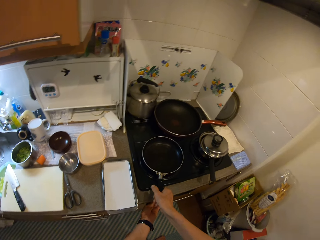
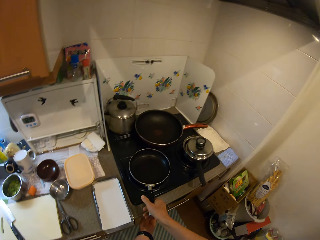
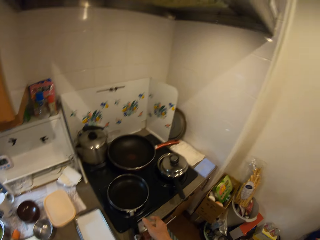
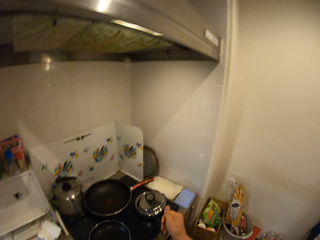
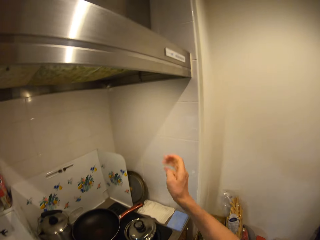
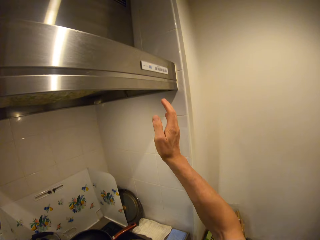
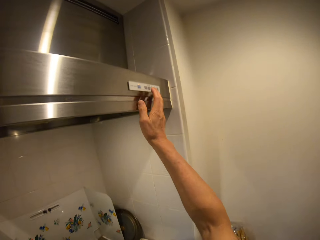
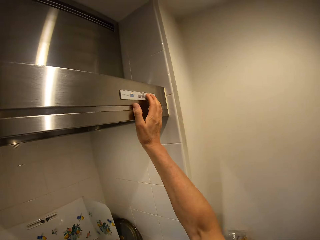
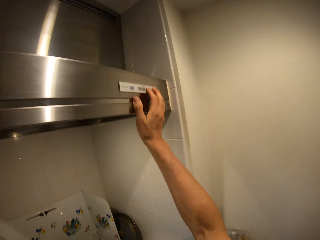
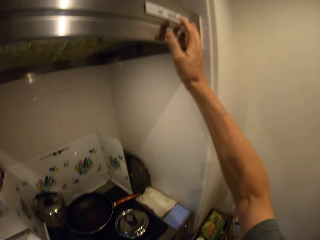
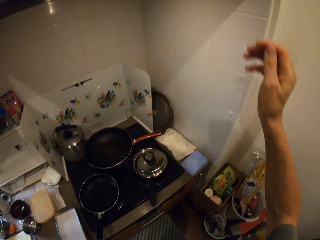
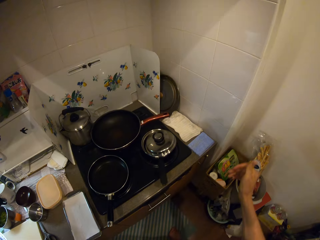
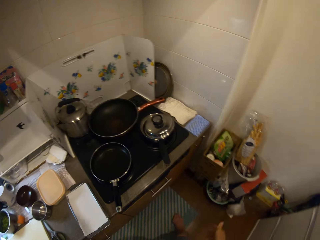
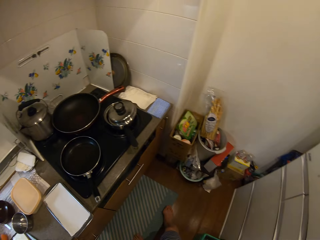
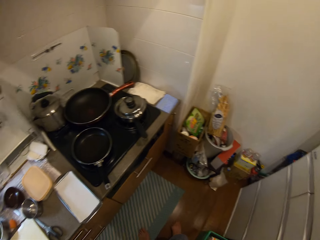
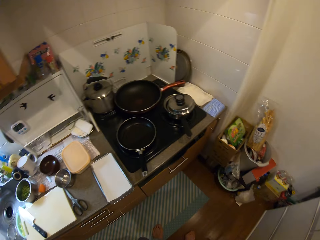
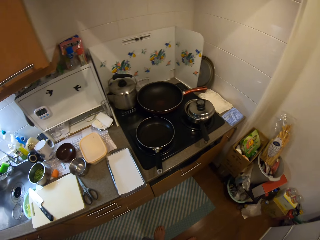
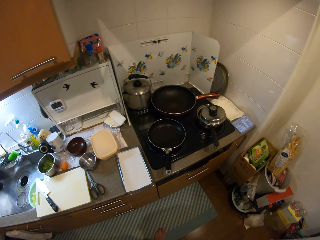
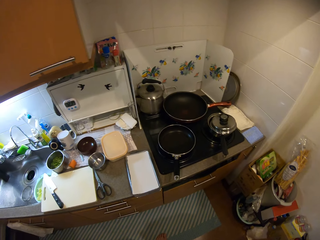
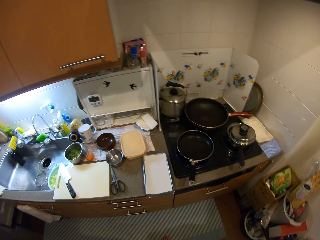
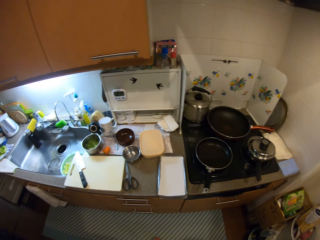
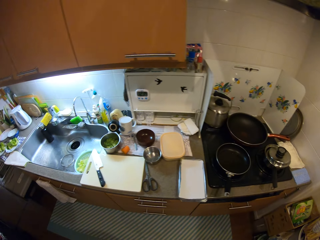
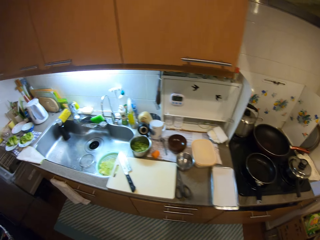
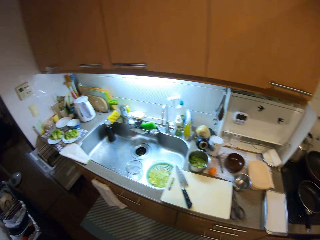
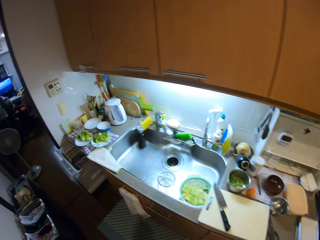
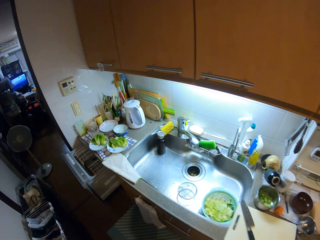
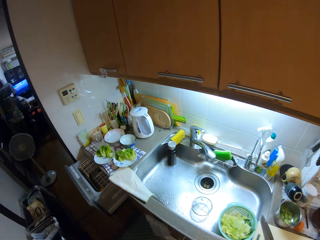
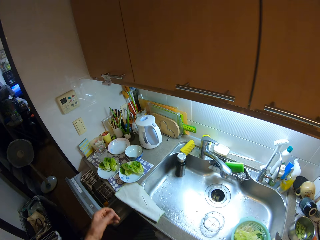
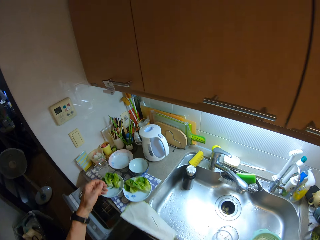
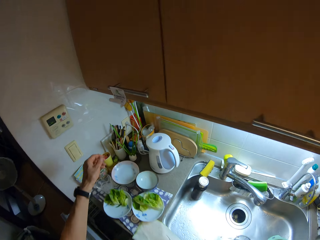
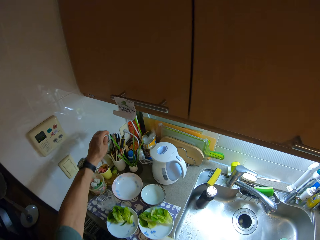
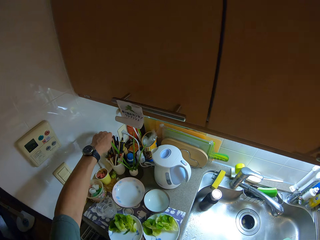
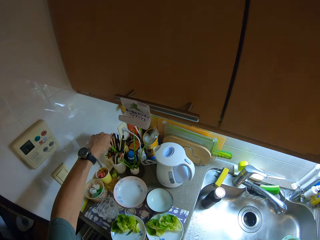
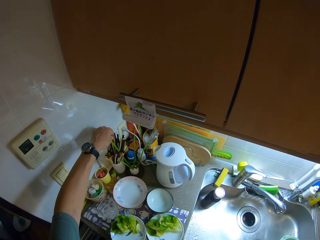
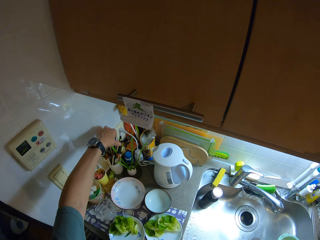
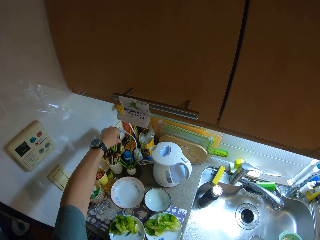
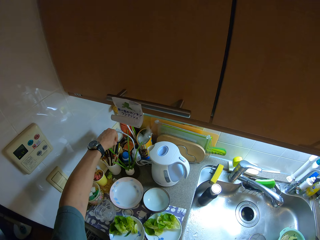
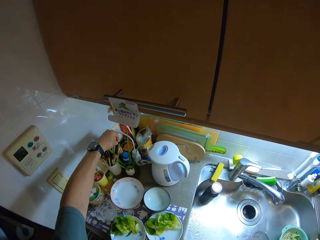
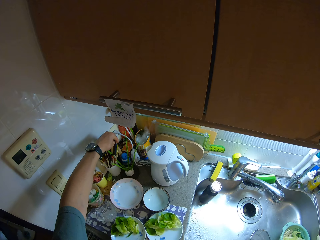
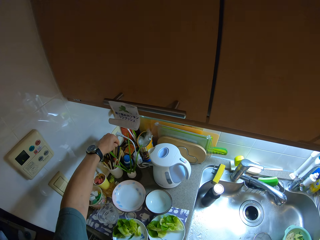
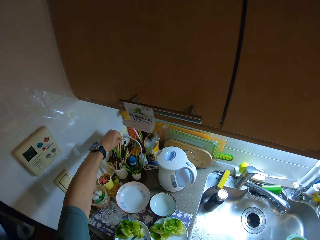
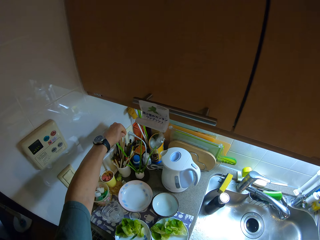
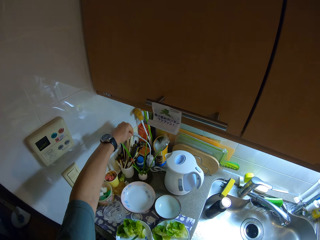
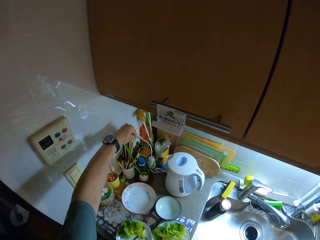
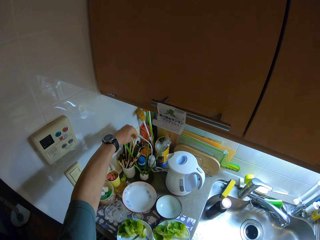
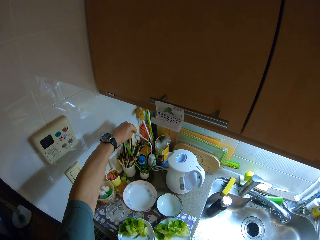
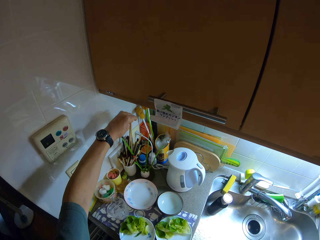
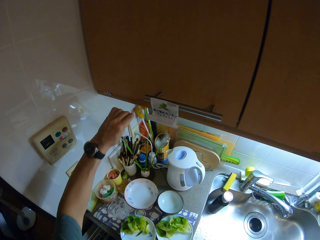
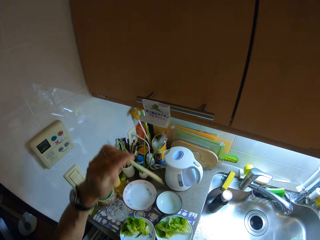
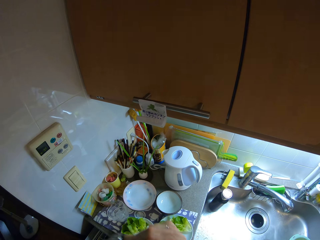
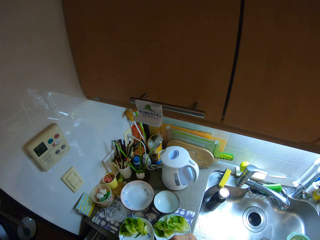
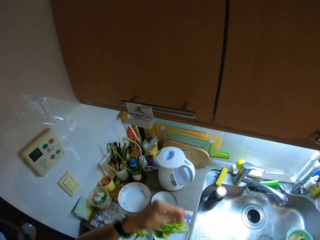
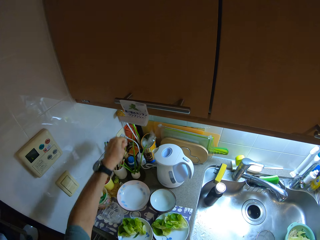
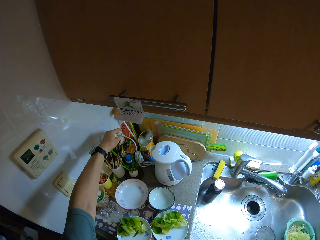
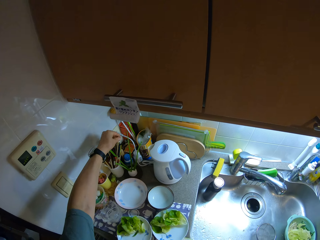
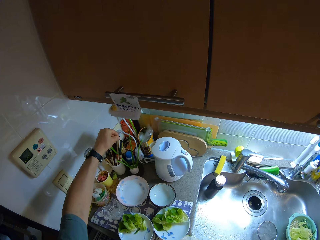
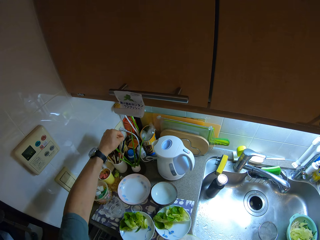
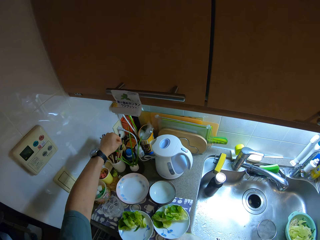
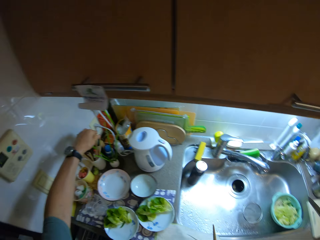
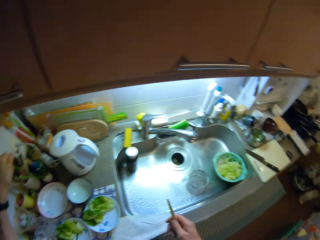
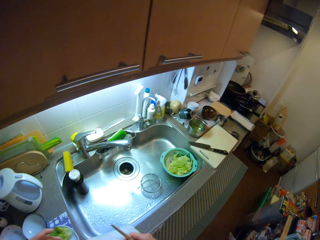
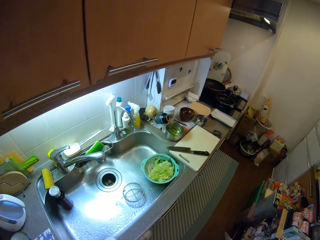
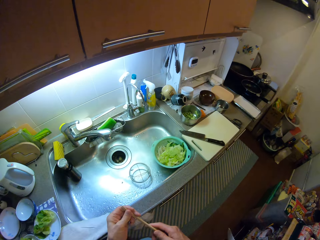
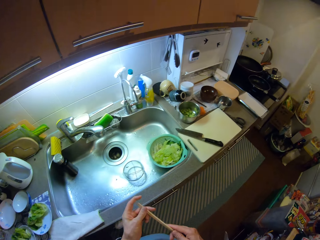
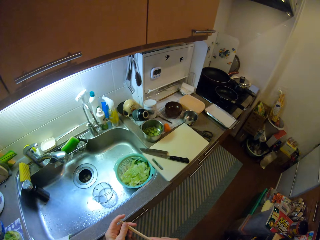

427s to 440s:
The camera wearer operates a smoke extractor. He looks around the kitchen. He picks up a pair of chopsticks from a cup with his left hand. He passes the chopsticks to his right hand. He adjusts another pair of chopsticks in the cup with his left hand.

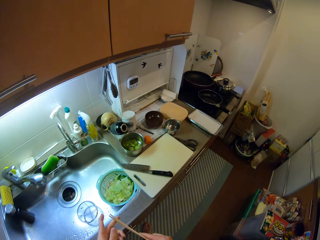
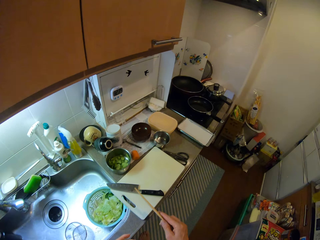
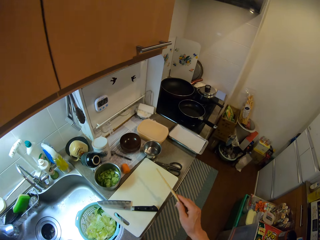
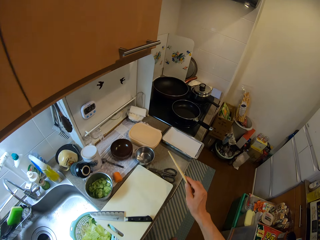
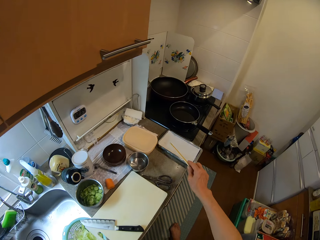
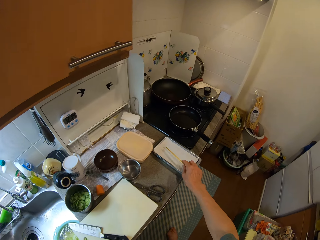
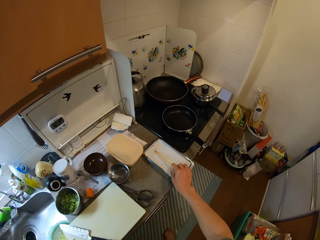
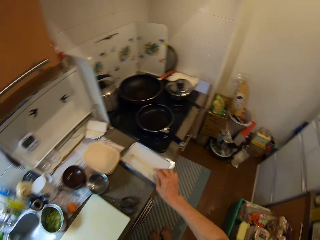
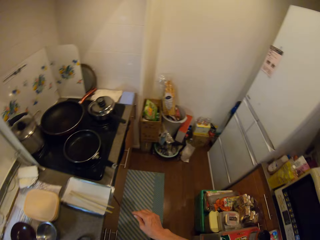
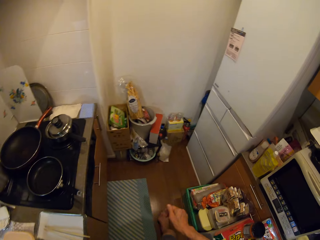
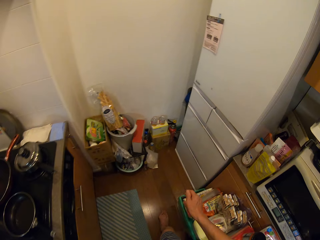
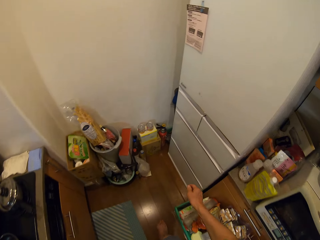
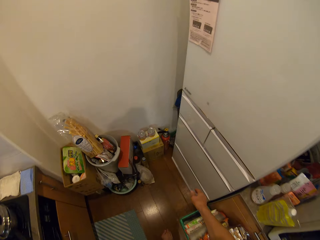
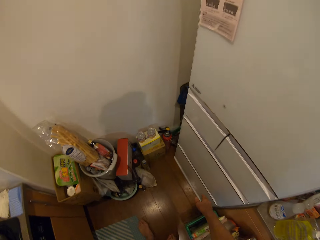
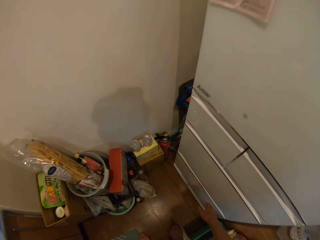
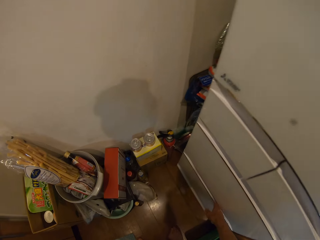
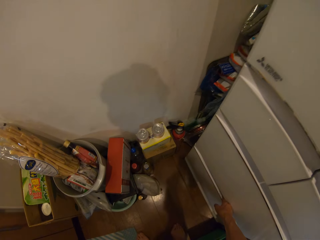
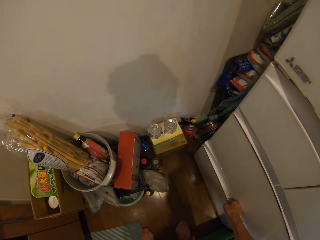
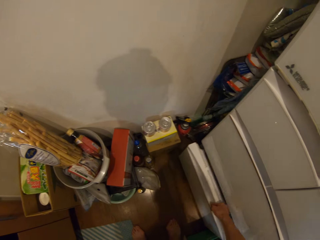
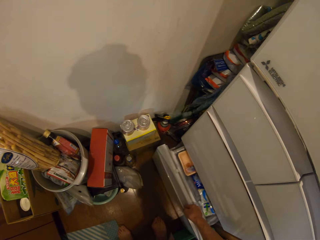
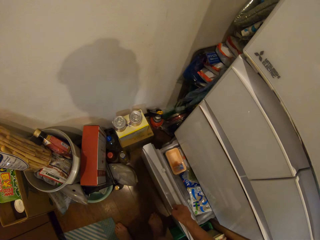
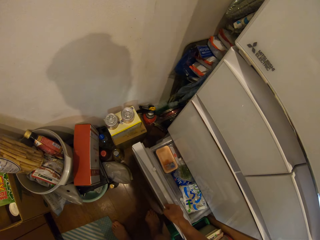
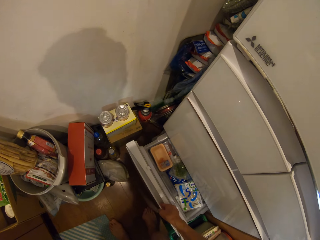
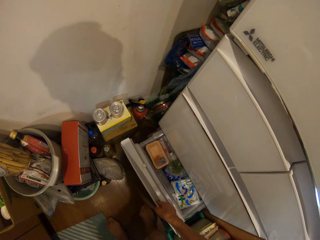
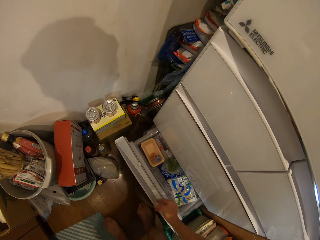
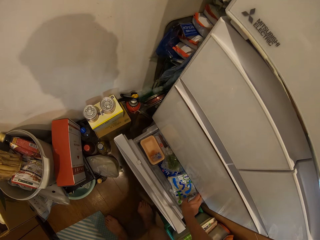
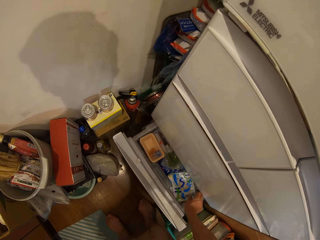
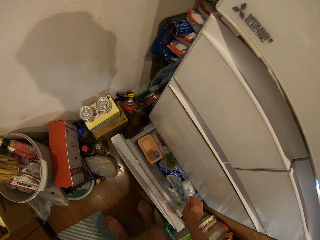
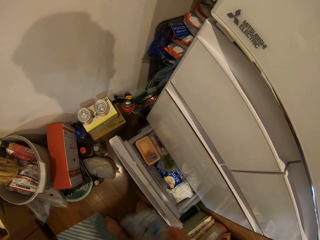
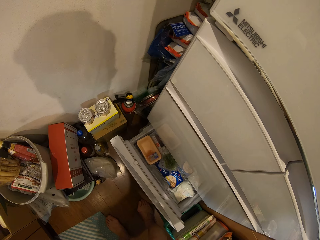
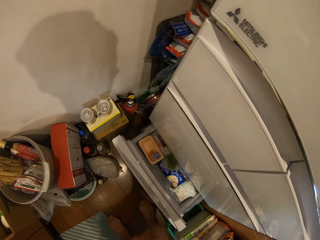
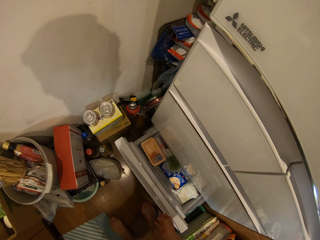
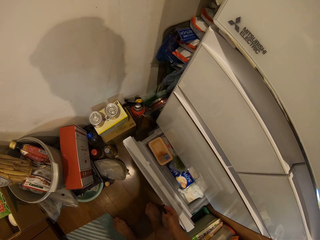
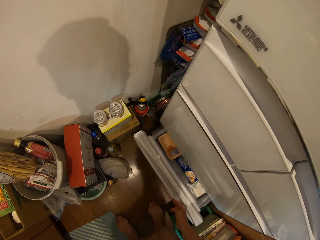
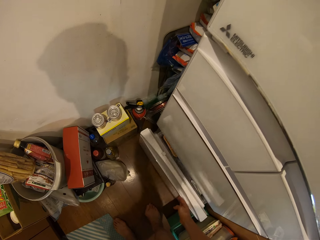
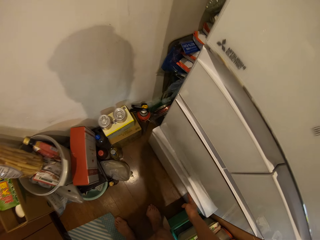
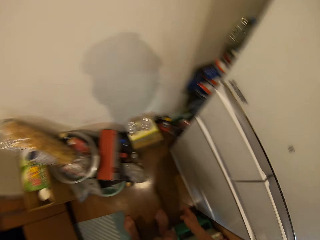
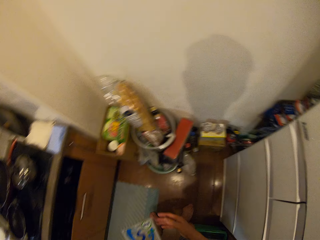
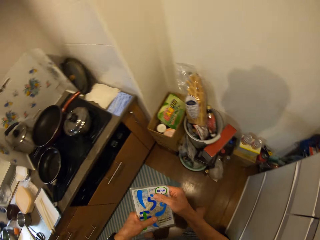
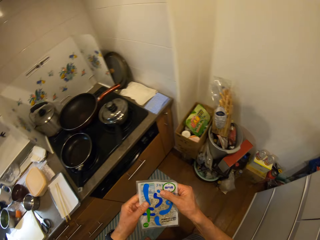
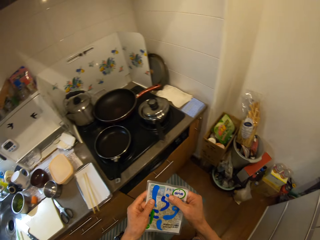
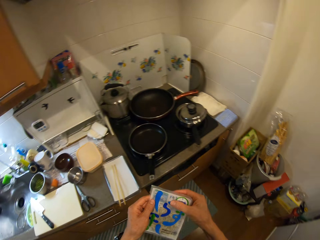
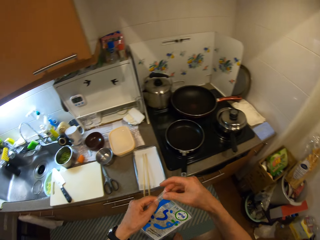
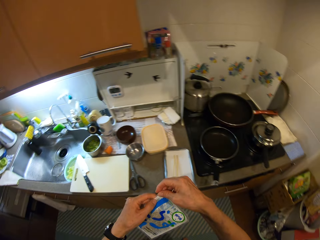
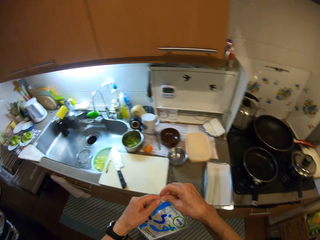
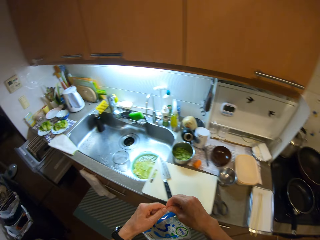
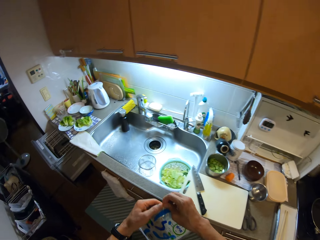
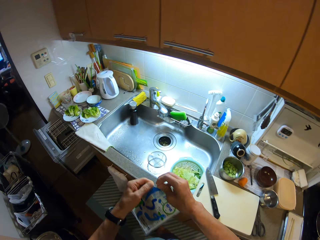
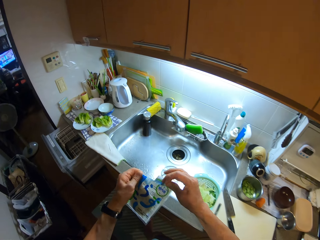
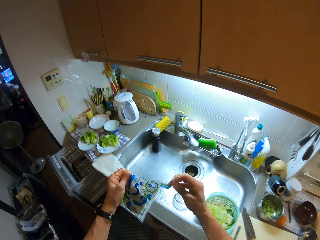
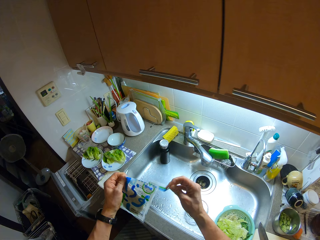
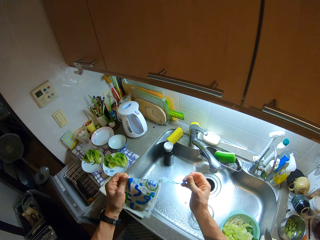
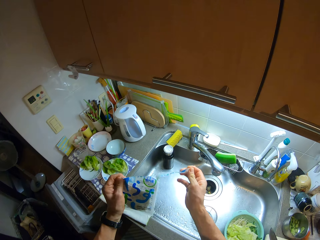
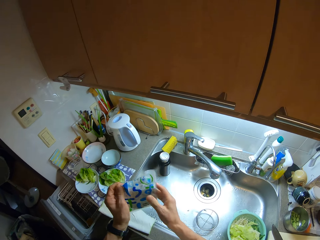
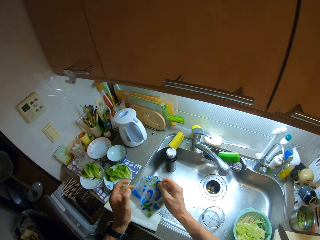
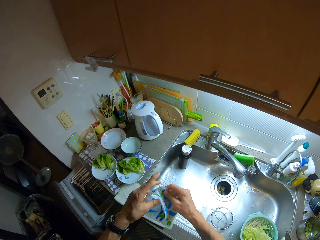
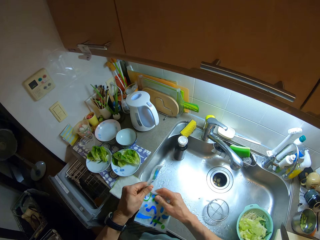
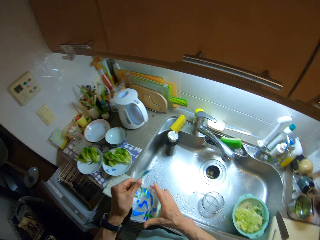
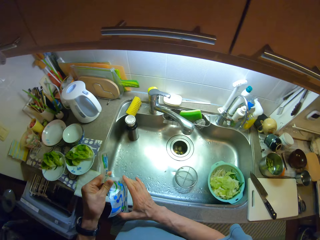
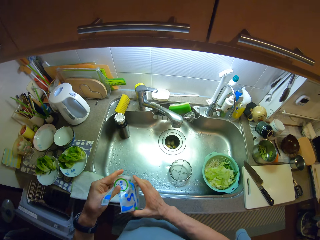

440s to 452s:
The camera wearer places the chopsticks on top of the kitchen paper towel. He opens the drawer of the fridge with his right hand. He picks up a pack of noodles from the fridge with his right hand. He closes the fridge with his right hand. He opens the pack of noodles with his hands.
